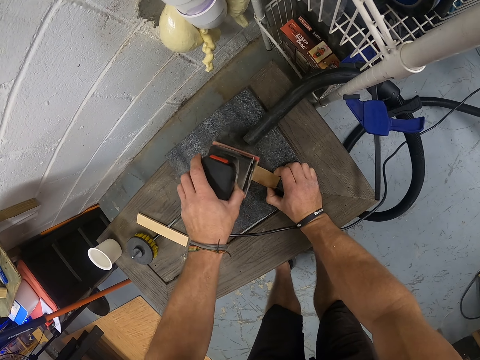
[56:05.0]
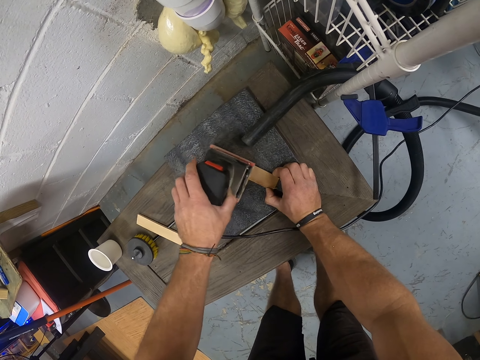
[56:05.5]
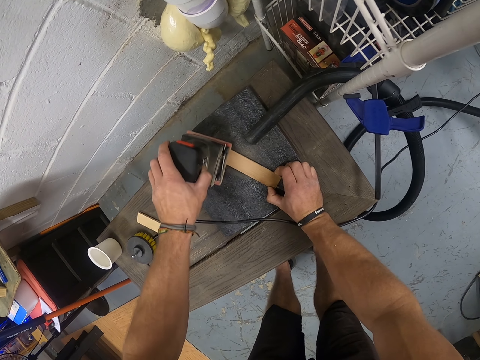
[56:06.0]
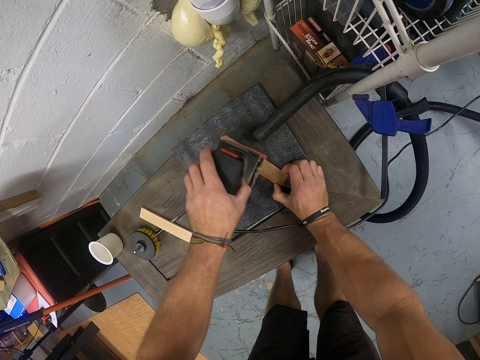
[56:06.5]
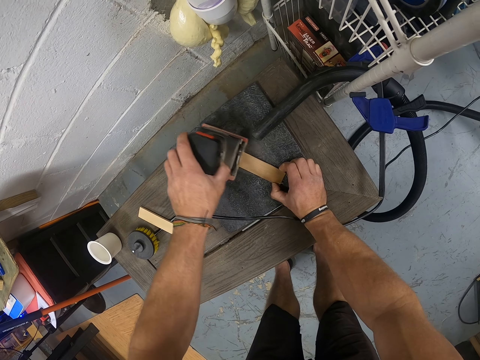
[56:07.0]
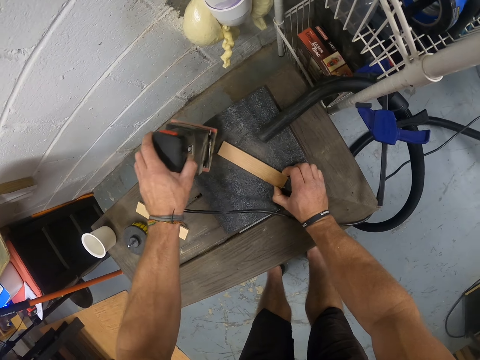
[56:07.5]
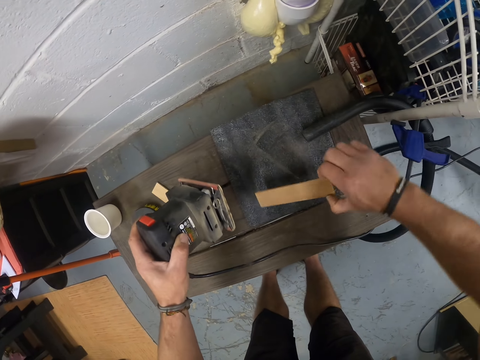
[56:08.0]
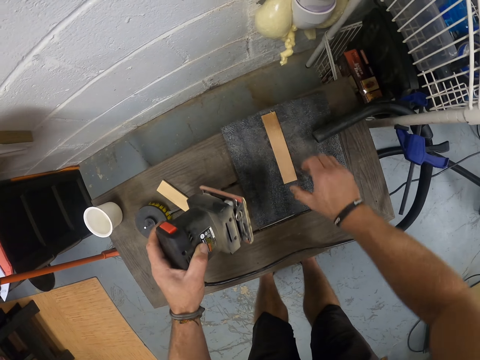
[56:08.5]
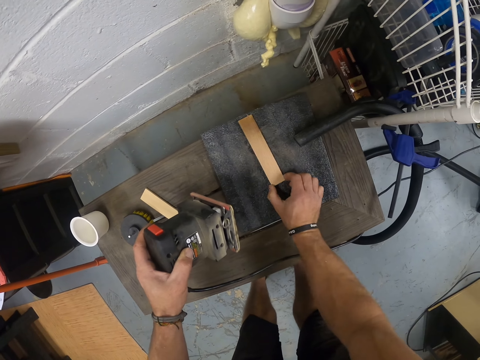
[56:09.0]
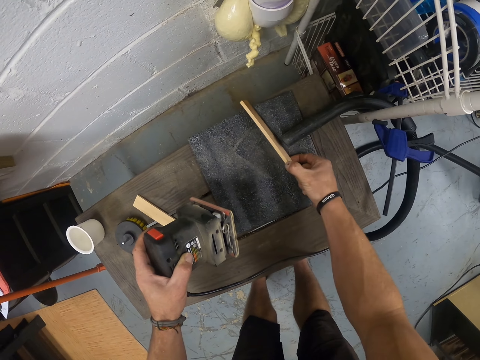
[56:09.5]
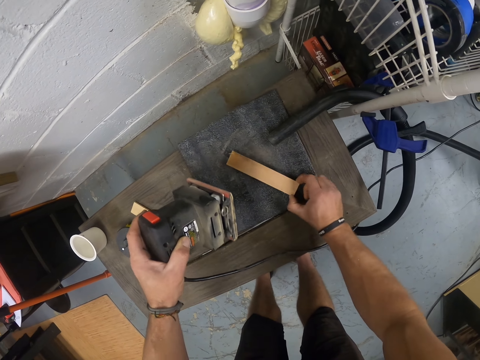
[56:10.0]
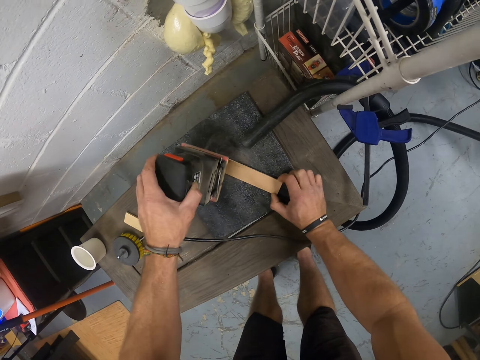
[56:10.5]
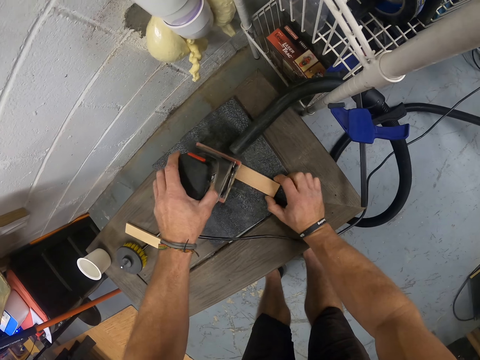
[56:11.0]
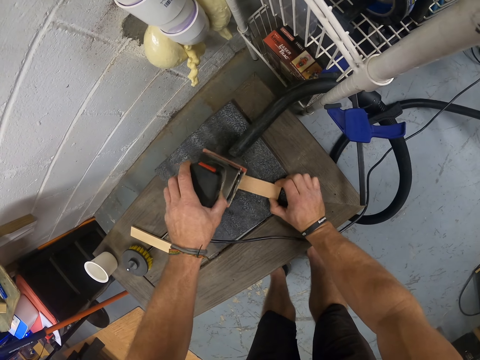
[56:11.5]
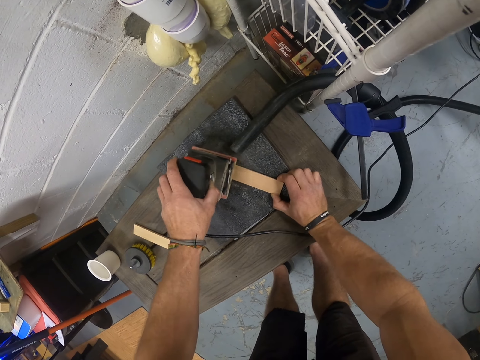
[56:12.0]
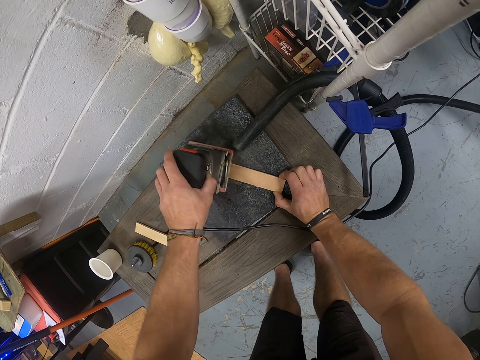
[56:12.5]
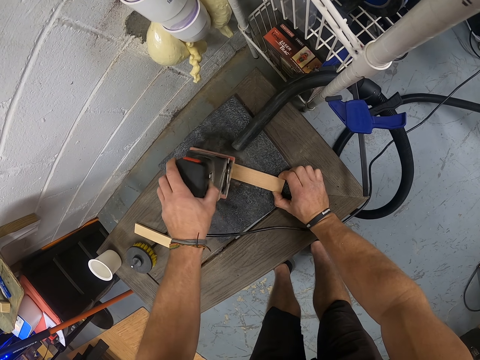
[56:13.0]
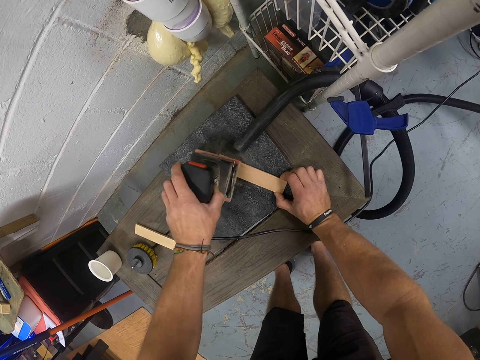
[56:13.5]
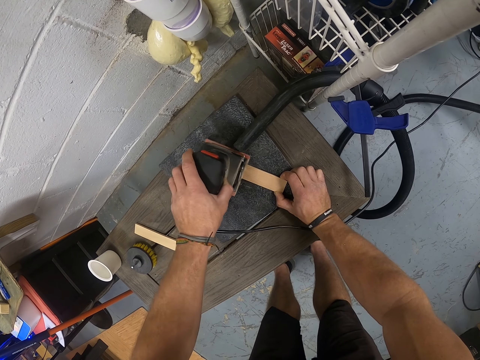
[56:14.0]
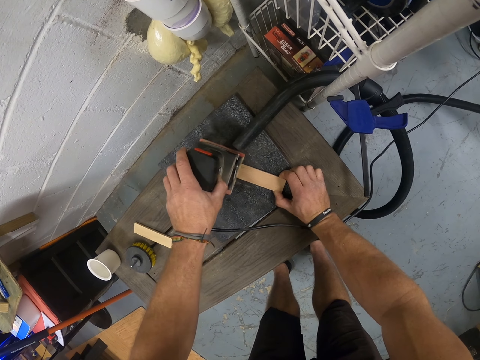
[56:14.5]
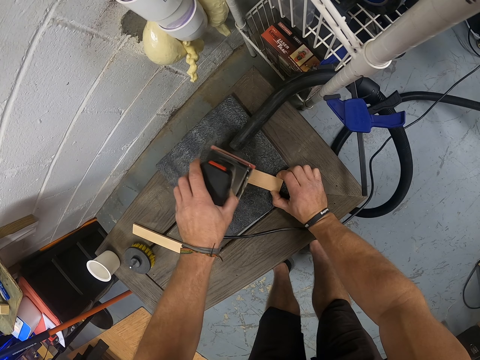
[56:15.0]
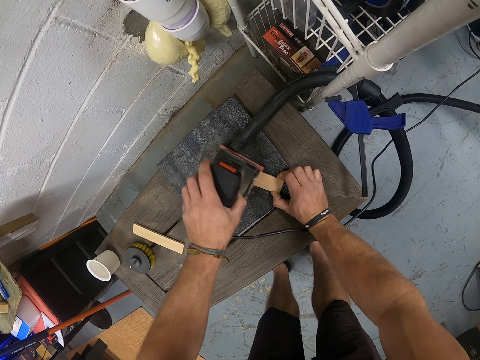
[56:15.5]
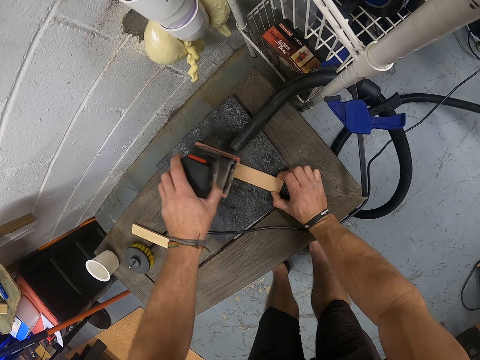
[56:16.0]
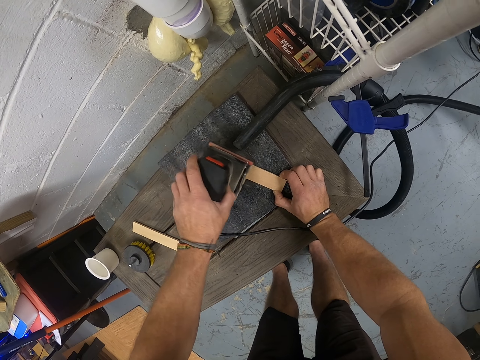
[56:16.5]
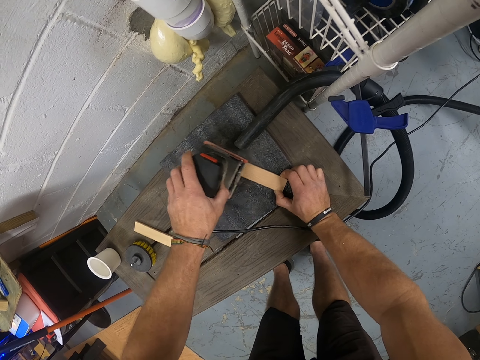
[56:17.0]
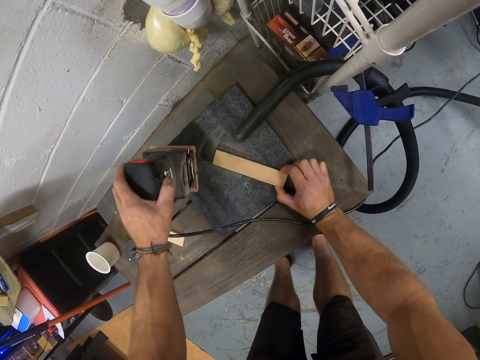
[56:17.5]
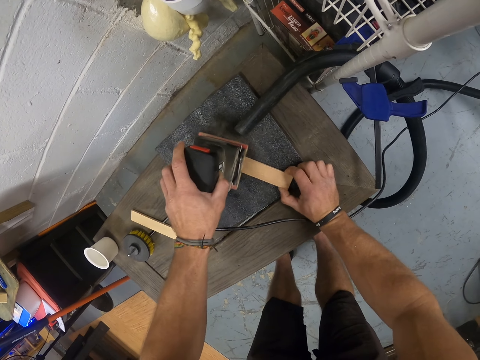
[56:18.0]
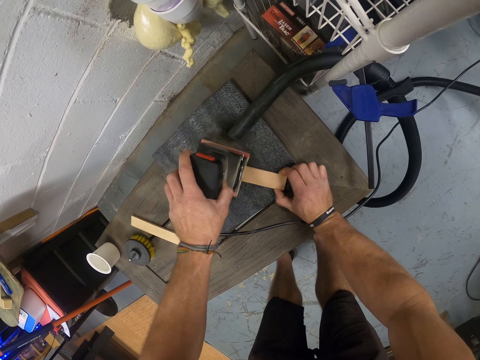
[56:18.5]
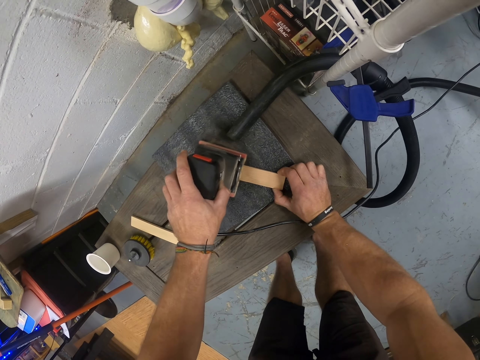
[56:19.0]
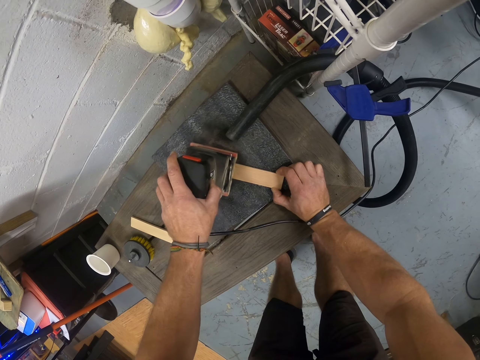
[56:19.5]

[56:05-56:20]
The camera wearer adjusts the piece of wood or cardboard on the sandpaper grit with his right hand. He turns the piece of cardboard, places the piece on the table, holds the piece of cardboard and places the piece of cardboard down. He smoothens the piece of wood on the sandpaper grit with the electric planer in his left hand.

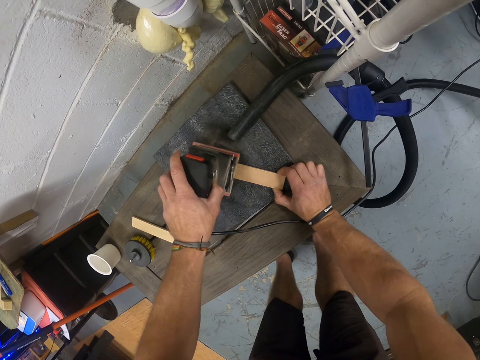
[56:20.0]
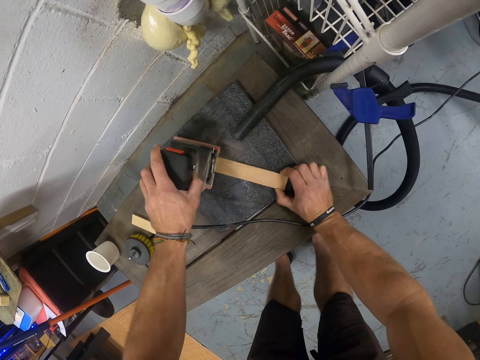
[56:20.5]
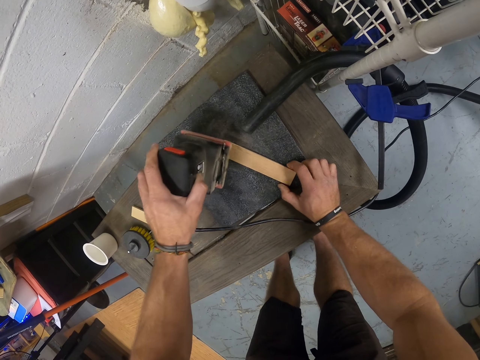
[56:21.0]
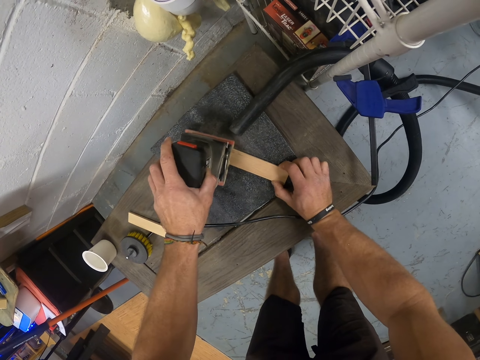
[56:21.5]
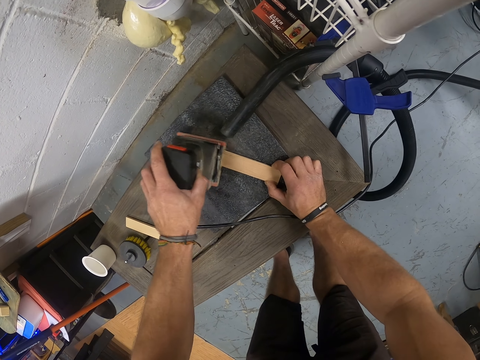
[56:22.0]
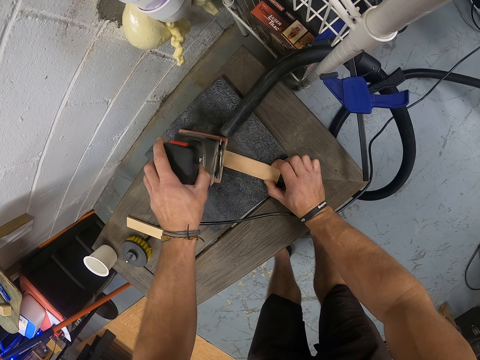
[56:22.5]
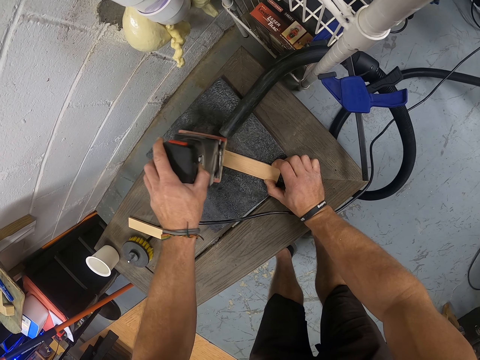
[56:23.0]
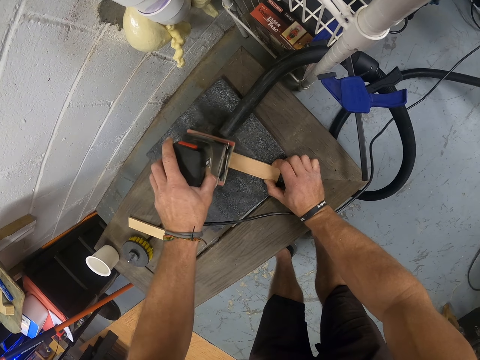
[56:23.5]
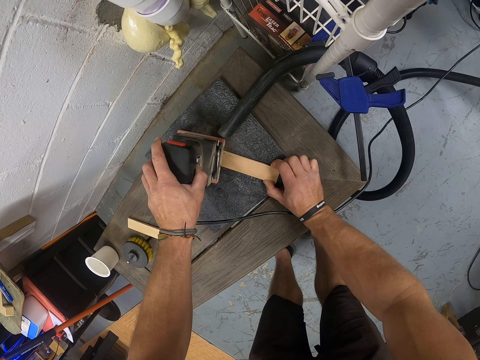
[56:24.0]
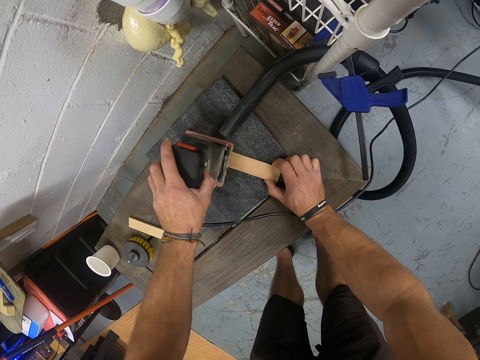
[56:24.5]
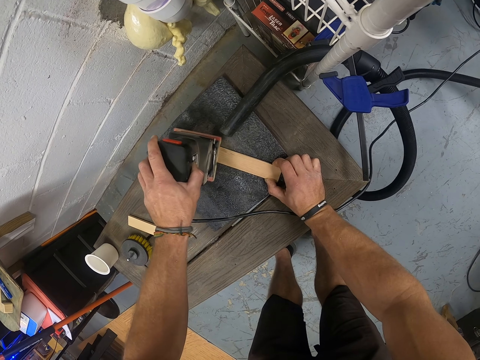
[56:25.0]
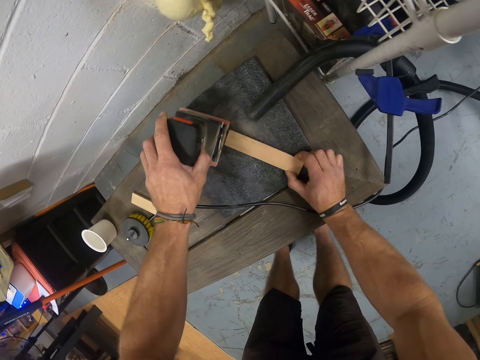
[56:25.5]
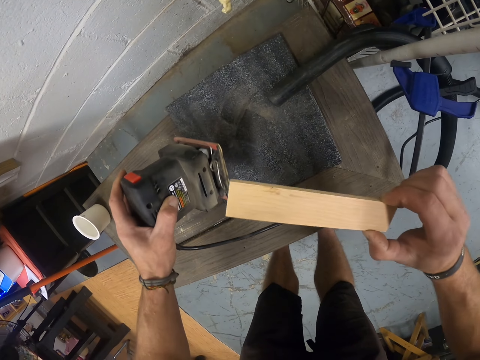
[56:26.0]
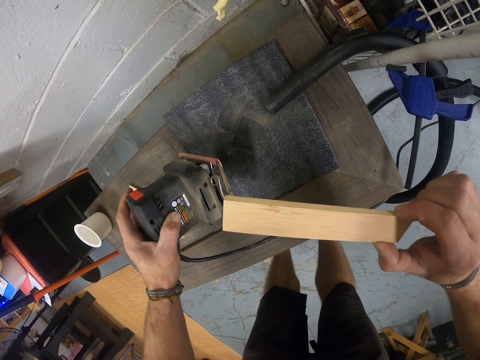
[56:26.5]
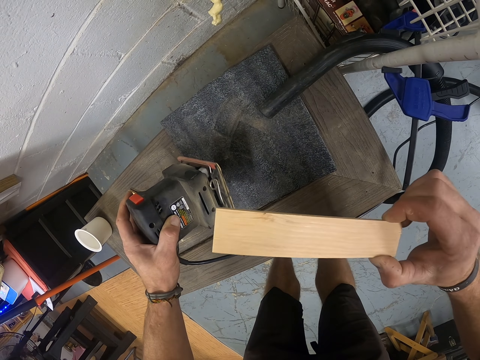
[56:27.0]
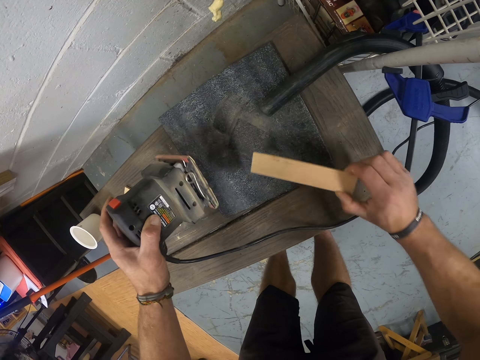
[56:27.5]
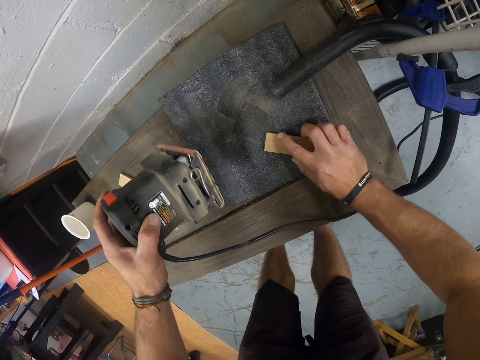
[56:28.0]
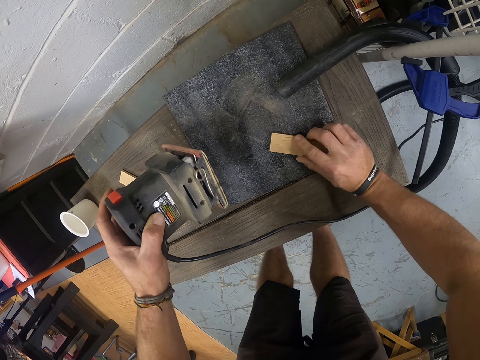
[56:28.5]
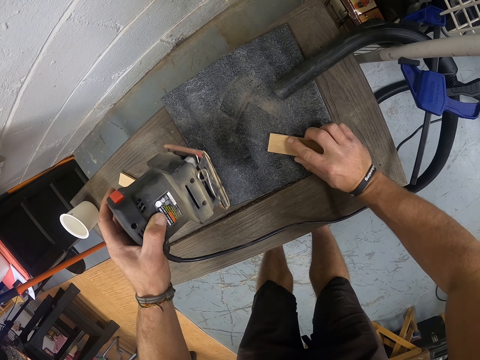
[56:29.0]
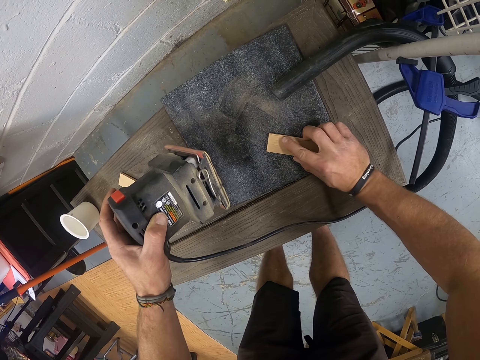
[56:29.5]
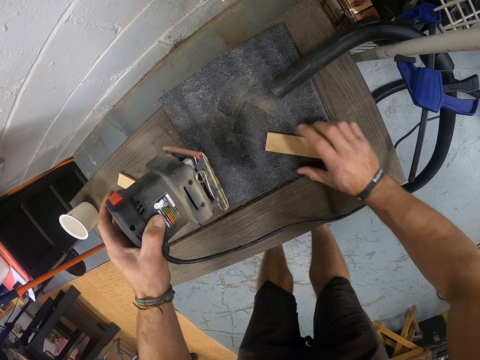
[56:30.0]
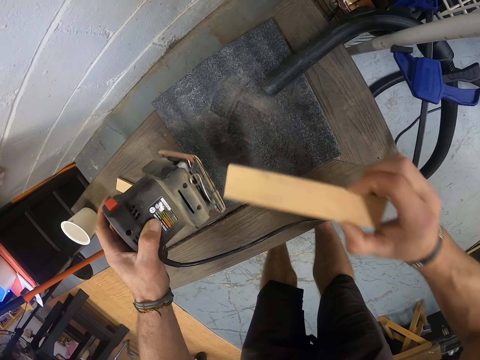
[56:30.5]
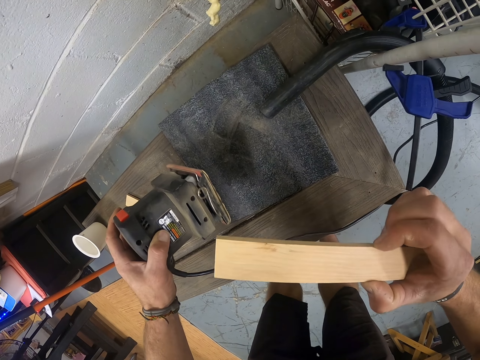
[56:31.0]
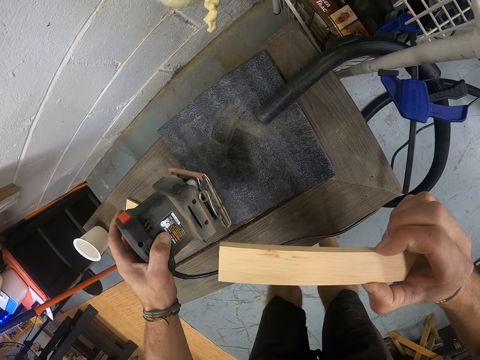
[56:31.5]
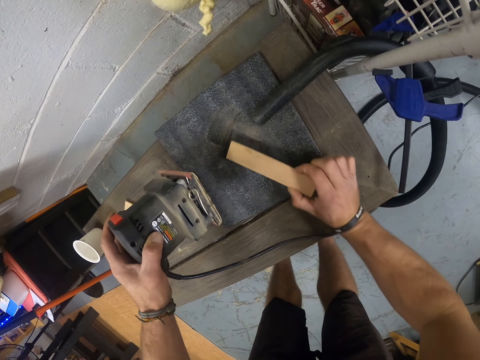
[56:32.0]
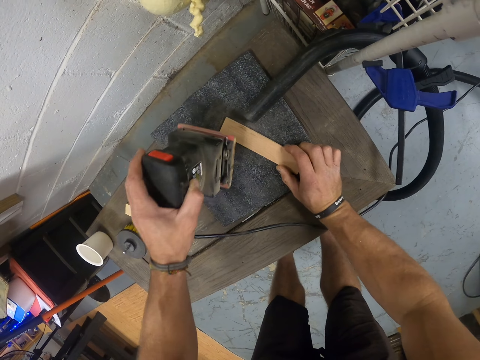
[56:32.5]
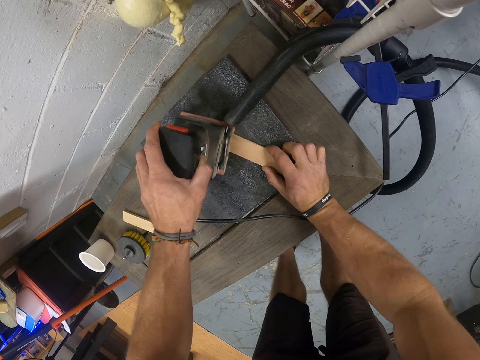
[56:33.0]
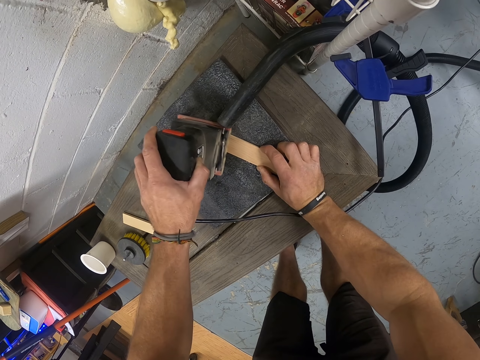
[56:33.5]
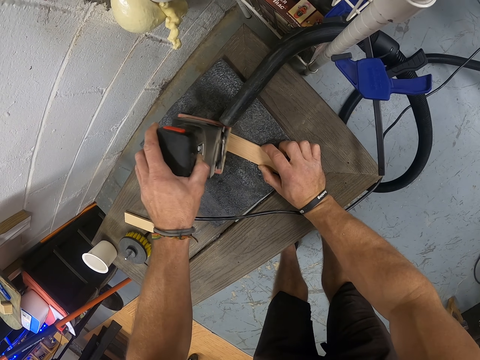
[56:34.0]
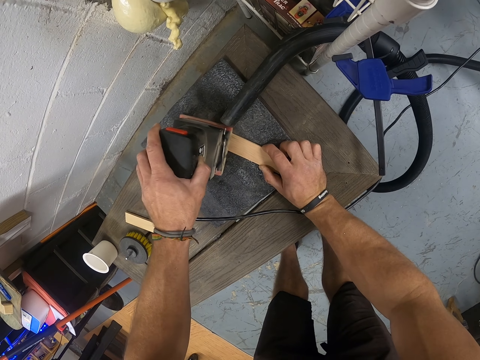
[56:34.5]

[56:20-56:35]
The camera wearer lifts the small piece of wood or cardboard from the sandpaper grit with his right hand. He stares at the piece of cardboard. He places the piece of wood on the sandpaper grit with his right hand. He smoothens the surface of the piece of wood with his right hand. He rubs the piece of cardboard with a finger. He lifts the piece of wood from the sandpaper grit with his right hand. He stares at the piece of cardboard. He places the piece of wood on the sandpaper grit with his right hand. He smoothens the piece of wood on the sandpaper grit with the electric planer in his left hand.
